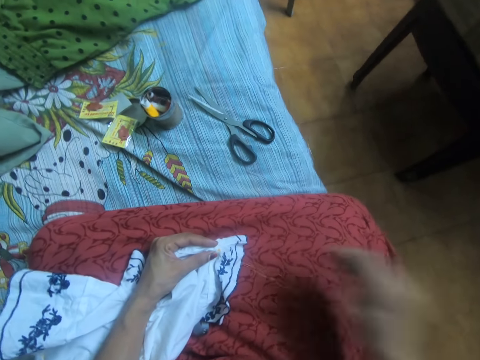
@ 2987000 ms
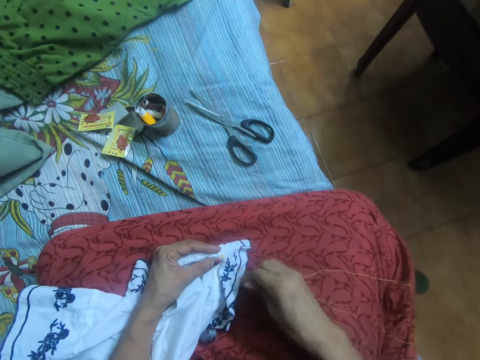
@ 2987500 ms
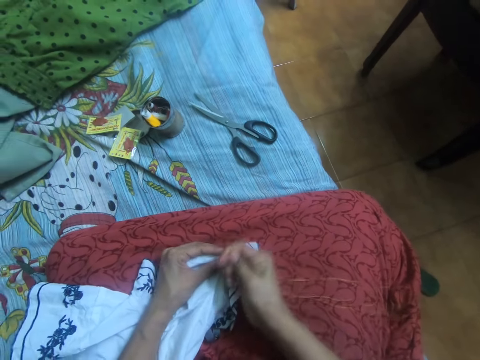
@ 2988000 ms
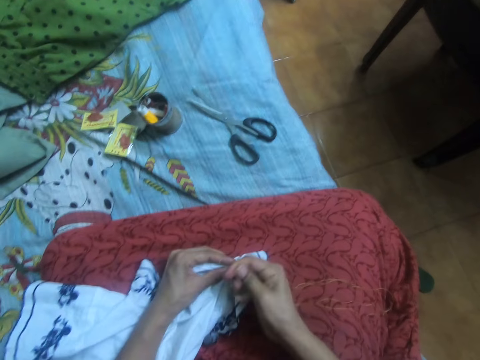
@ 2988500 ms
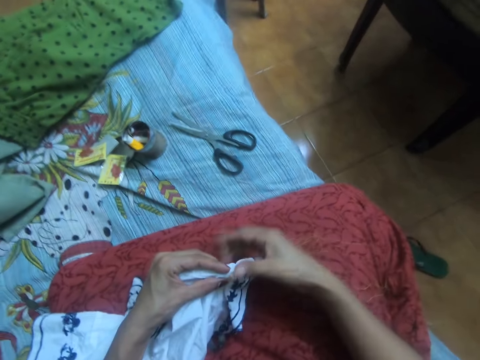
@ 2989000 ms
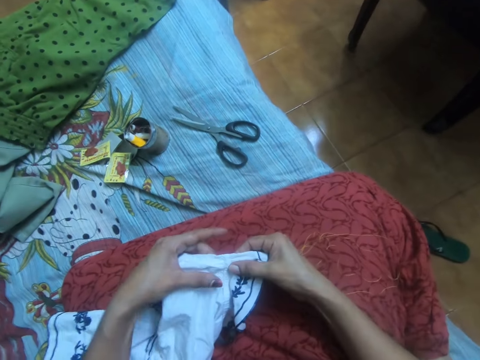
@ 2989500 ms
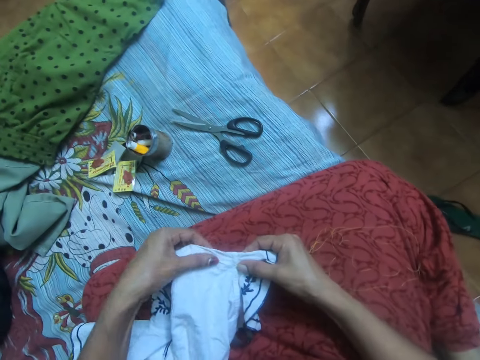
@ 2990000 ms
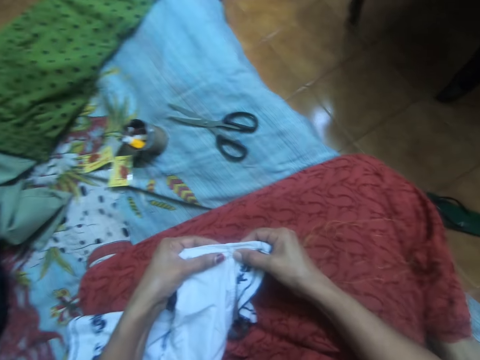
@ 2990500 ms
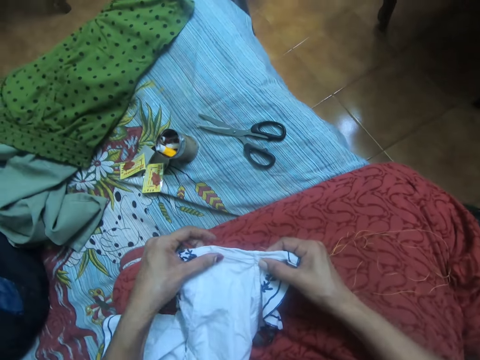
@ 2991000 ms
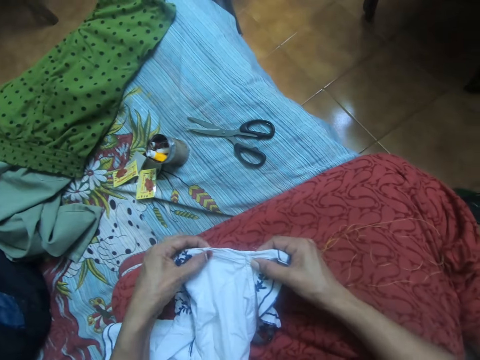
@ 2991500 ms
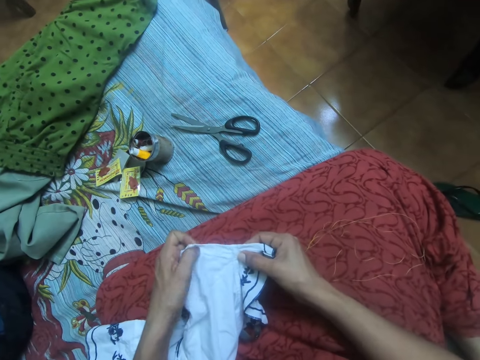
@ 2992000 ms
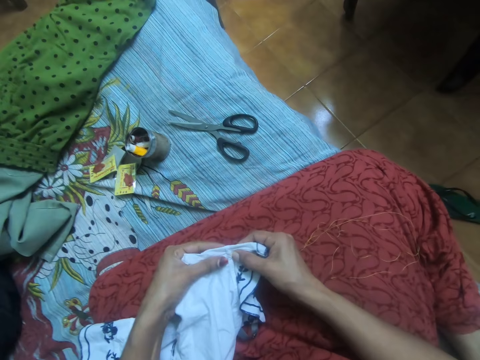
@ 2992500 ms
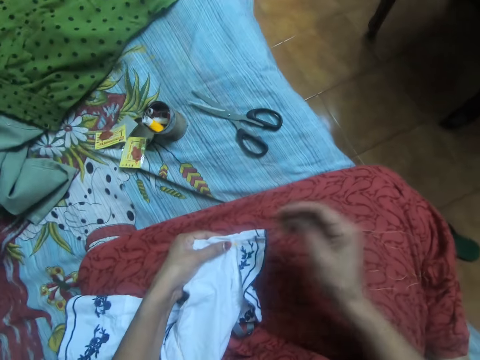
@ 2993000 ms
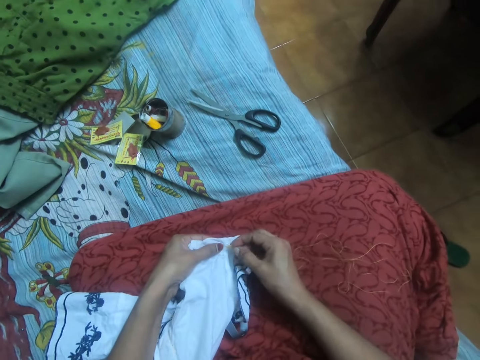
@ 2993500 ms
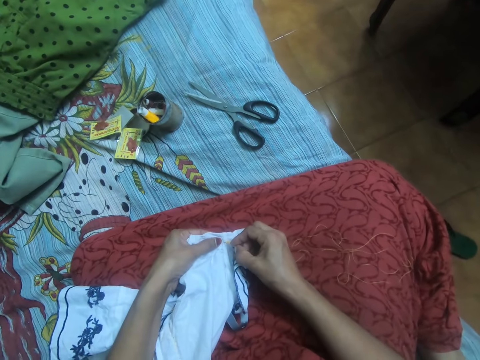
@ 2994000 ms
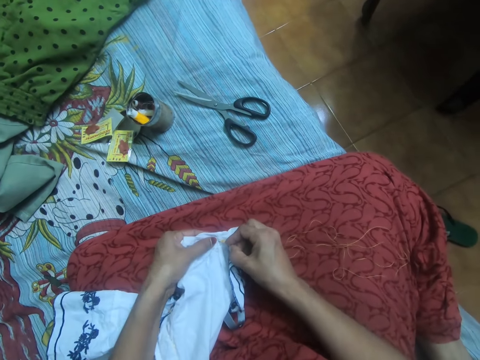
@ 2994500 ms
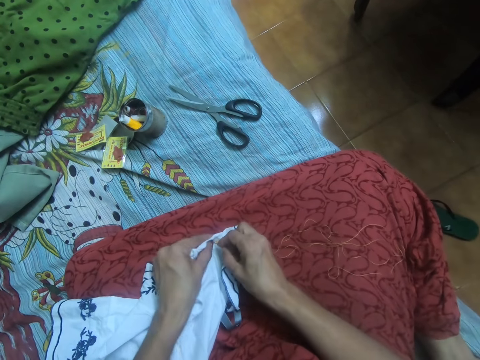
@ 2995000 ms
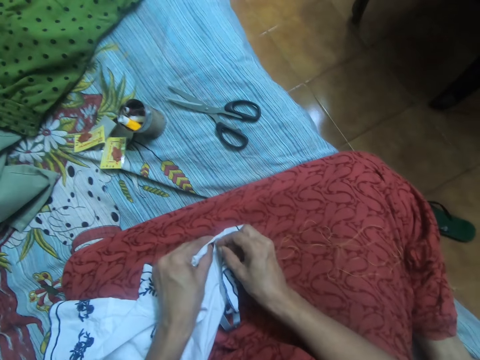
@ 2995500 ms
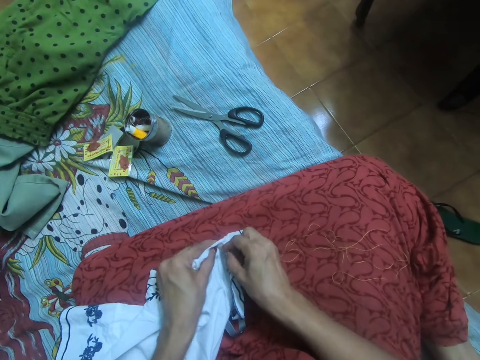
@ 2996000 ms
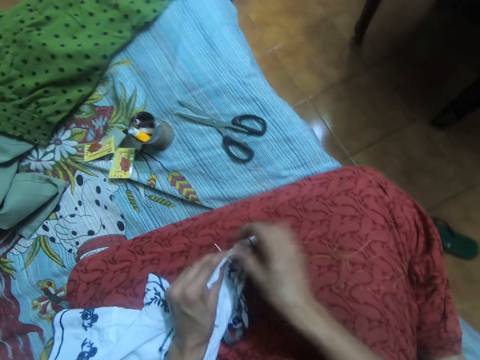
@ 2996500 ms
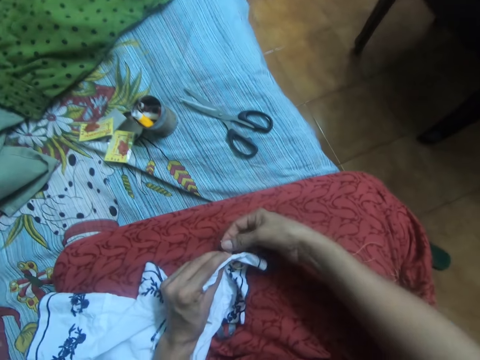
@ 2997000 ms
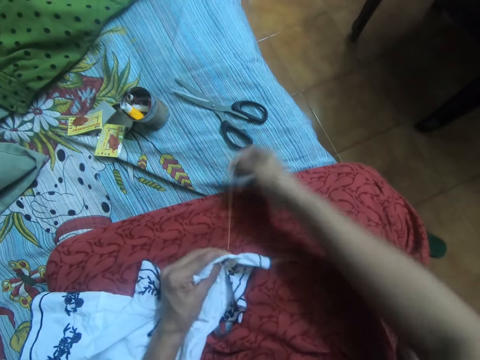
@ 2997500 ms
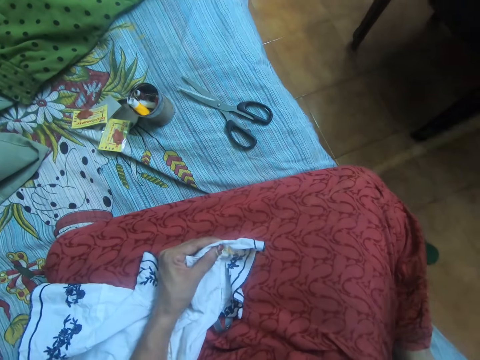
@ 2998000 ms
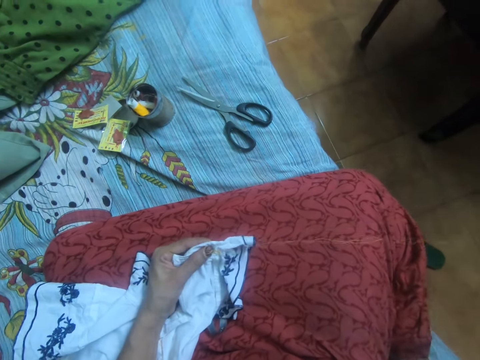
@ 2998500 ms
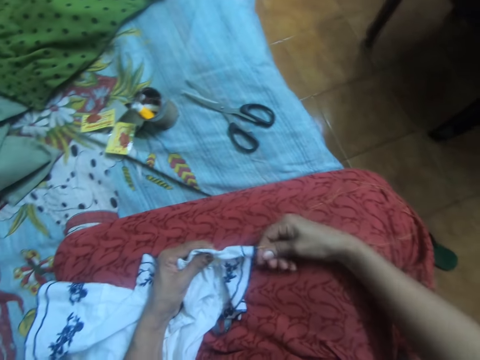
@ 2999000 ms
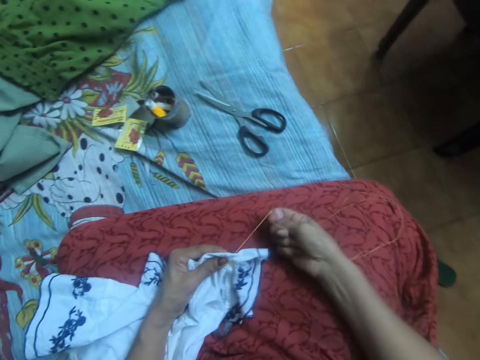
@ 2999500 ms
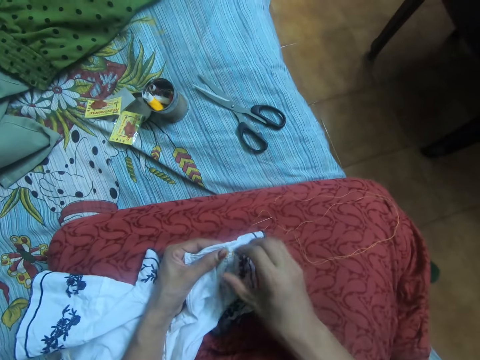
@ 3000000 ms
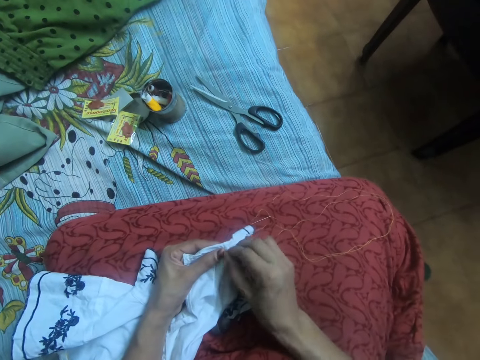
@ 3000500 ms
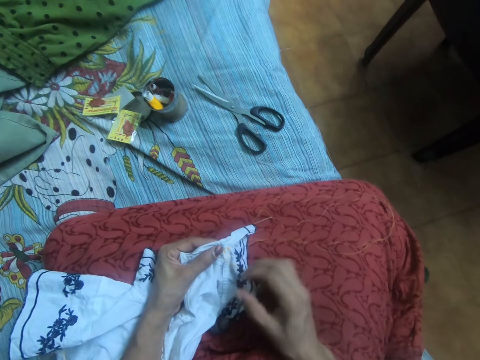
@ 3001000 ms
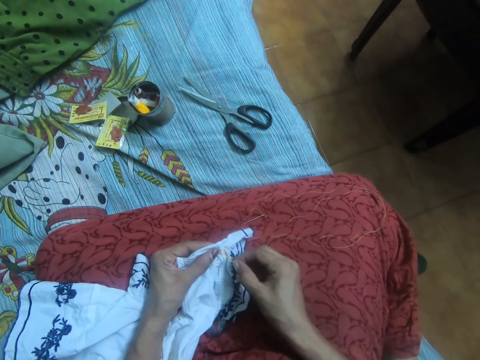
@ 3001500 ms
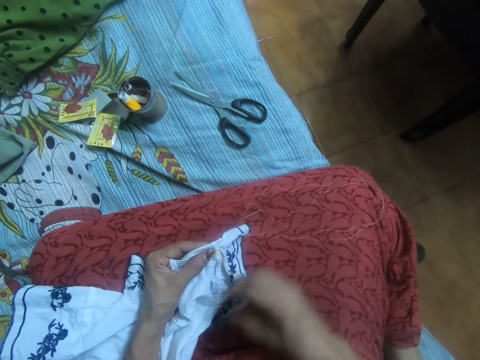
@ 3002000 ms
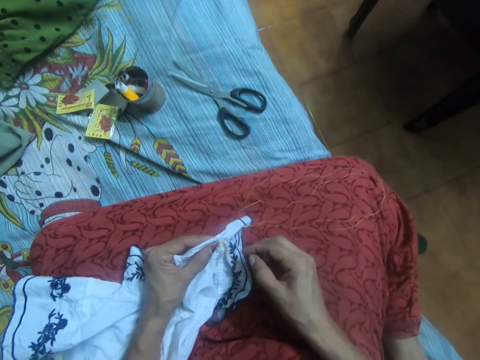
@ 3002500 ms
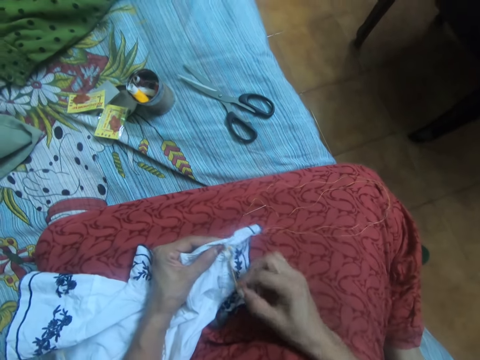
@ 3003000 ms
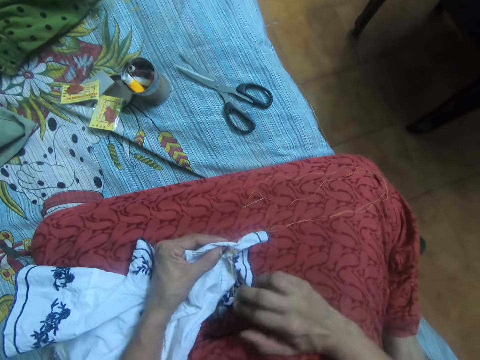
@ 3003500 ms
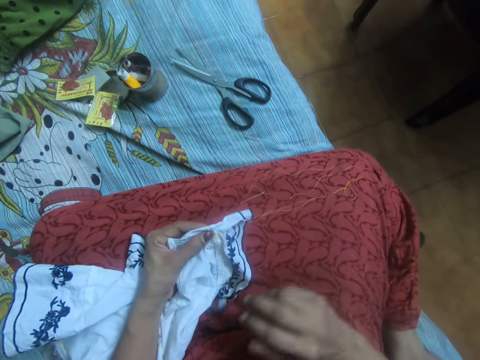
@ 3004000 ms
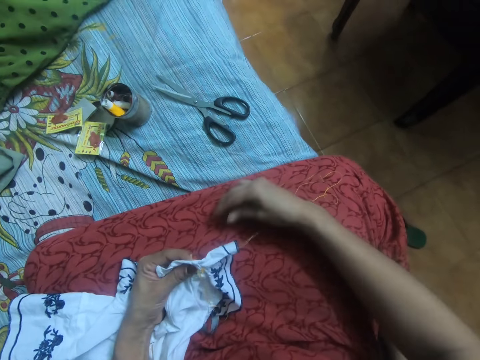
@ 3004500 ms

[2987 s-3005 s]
The camera wearer adjusts her left hand around the cloth. She holds the cloth. She sews the cloth with the needle with thread. She pulls out the thread from the cloth. She drops the needle with thread on her cloth. She adjusts the thread together with the needle with her right hand. She pulls out the thread.

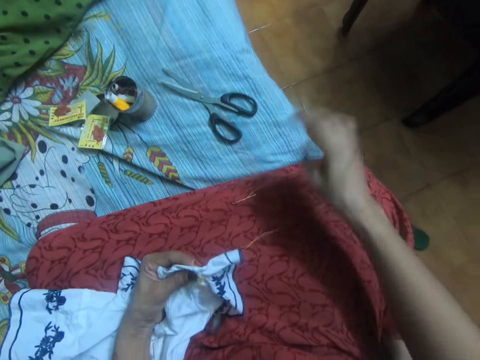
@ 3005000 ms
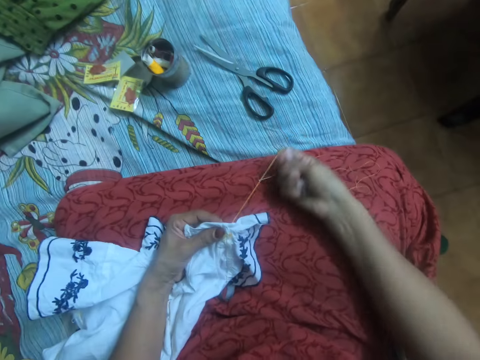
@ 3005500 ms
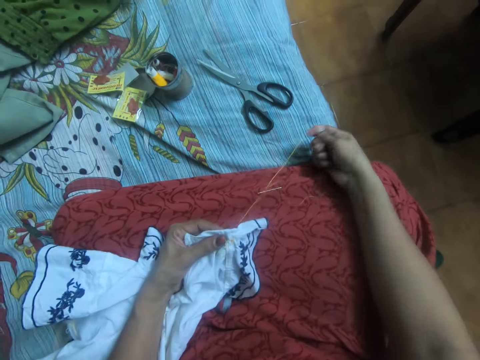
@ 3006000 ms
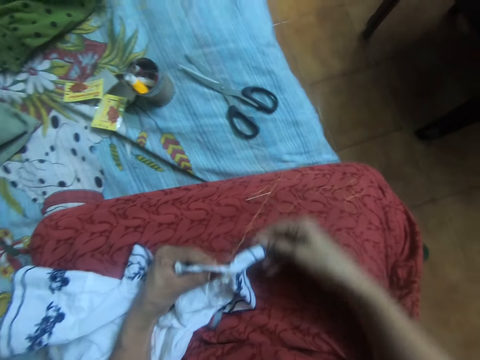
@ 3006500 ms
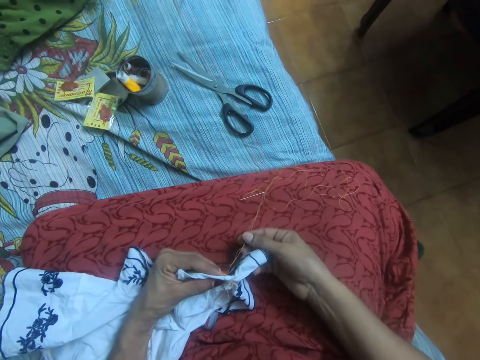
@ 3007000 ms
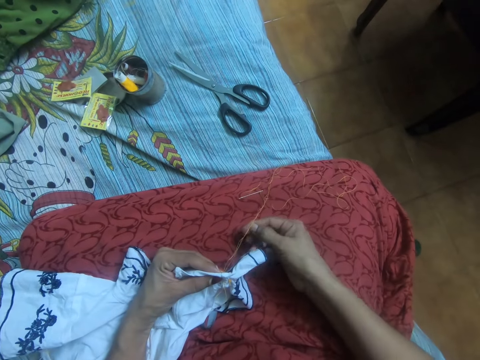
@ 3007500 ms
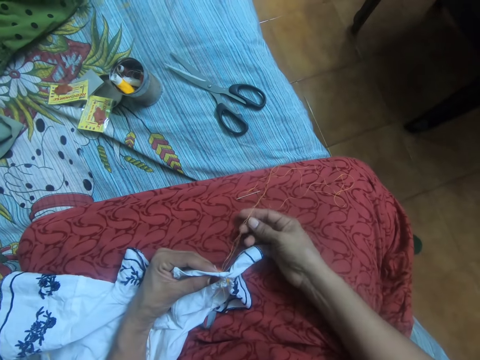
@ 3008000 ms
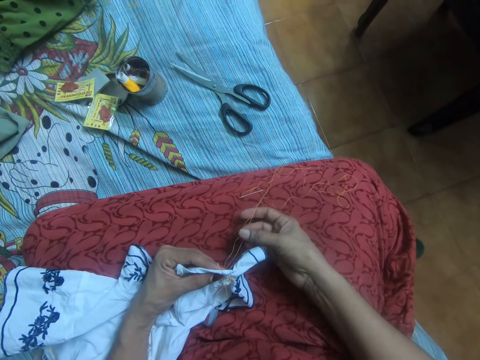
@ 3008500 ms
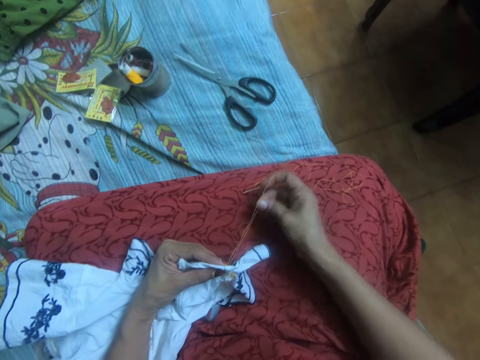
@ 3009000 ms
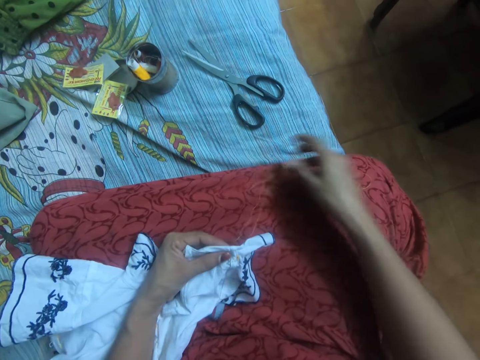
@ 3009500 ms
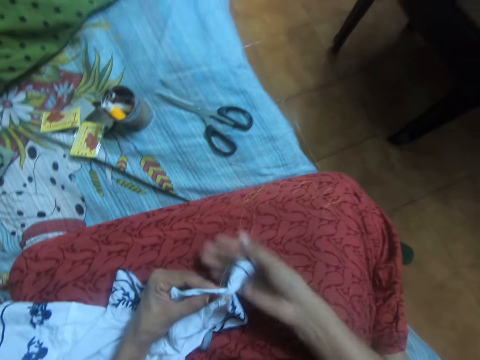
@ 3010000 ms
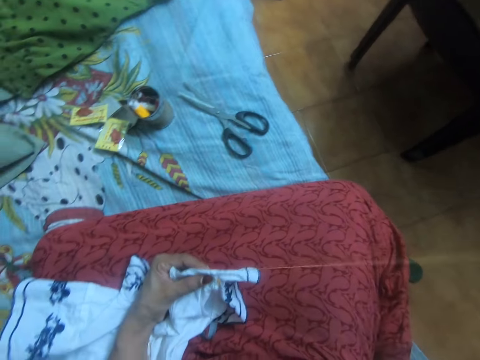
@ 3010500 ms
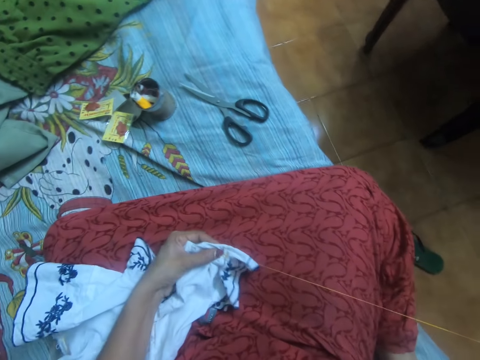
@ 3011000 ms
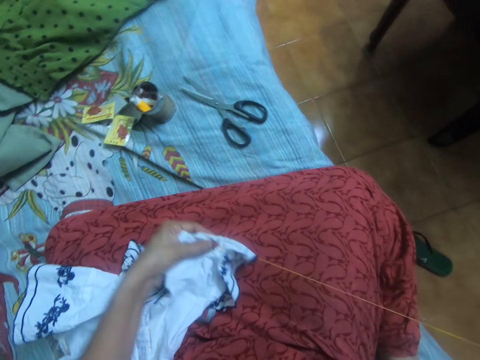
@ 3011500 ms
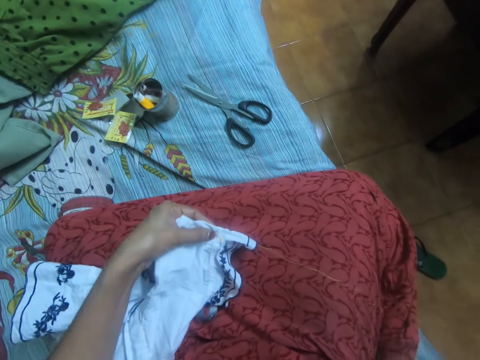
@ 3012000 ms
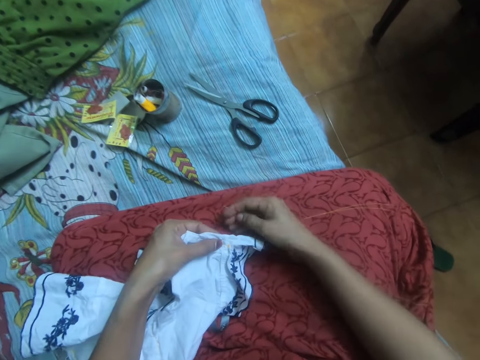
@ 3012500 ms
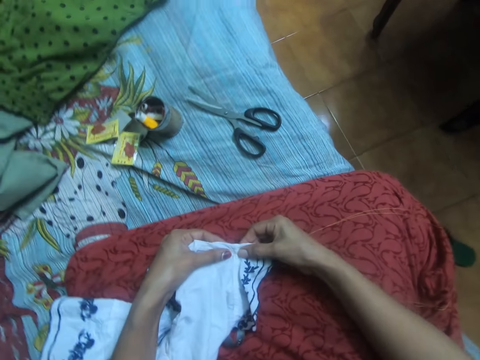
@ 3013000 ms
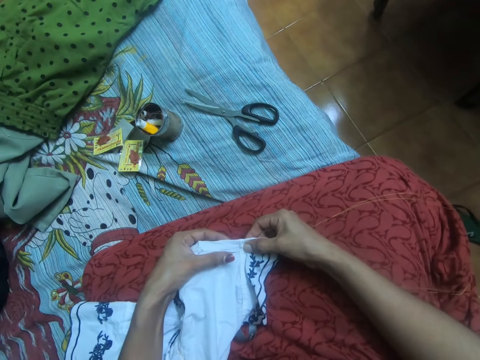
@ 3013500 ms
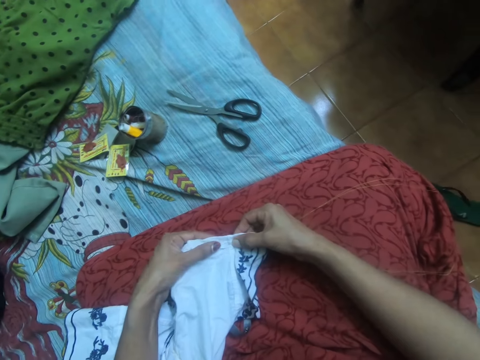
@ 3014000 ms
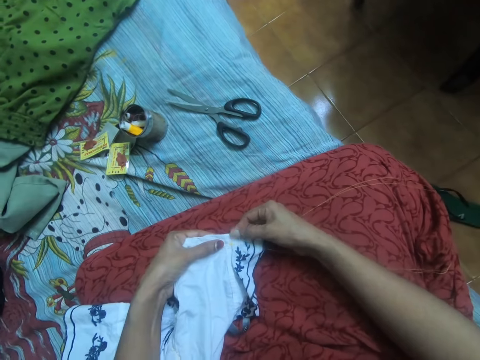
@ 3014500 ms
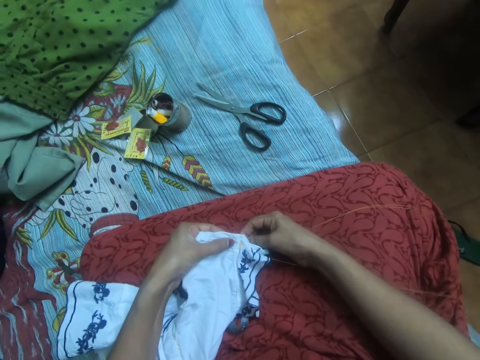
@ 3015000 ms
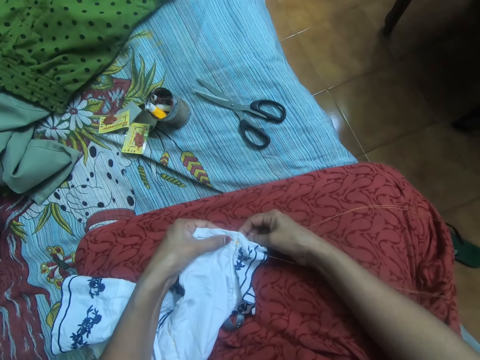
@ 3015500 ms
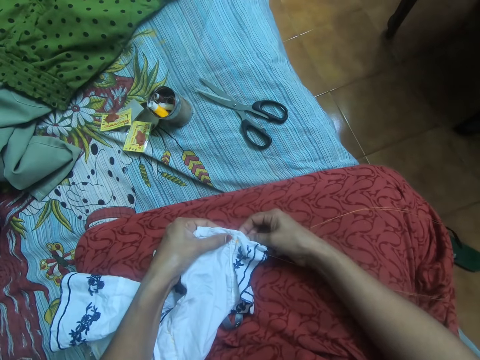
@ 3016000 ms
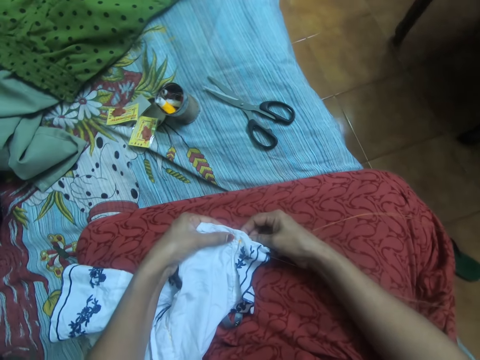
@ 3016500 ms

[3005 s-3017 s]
The camera wearer stretches the thread. She adjusts the cloth on her left hand. She holds the cloth.
